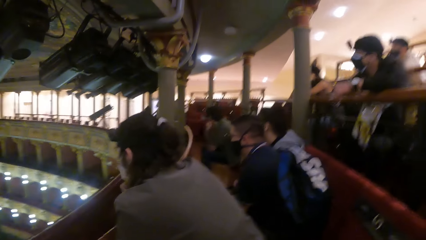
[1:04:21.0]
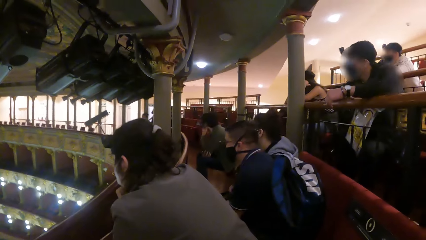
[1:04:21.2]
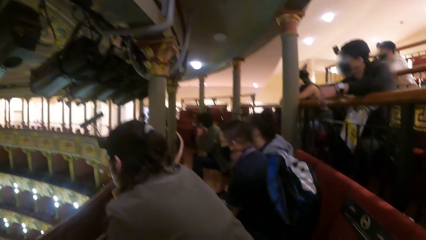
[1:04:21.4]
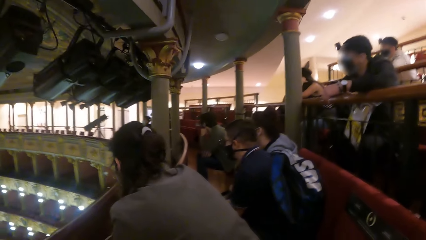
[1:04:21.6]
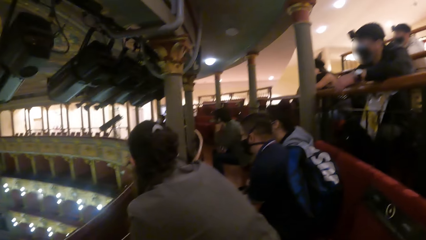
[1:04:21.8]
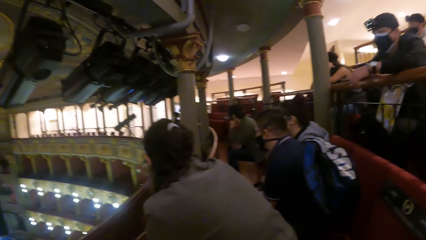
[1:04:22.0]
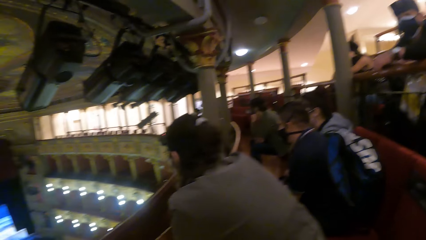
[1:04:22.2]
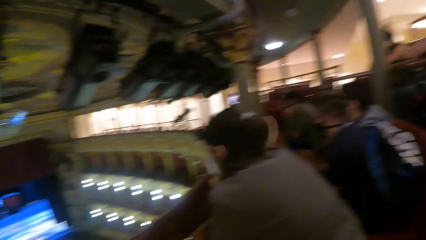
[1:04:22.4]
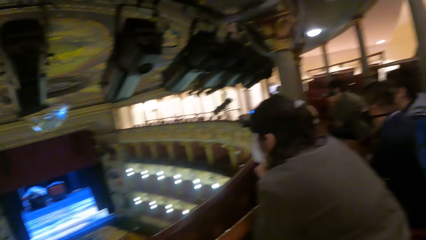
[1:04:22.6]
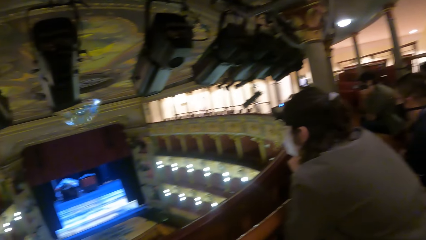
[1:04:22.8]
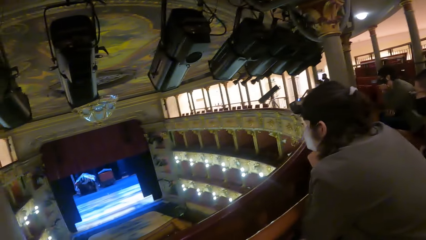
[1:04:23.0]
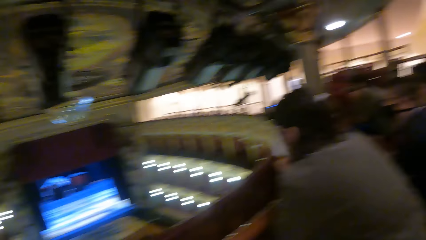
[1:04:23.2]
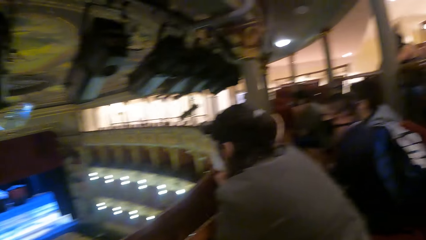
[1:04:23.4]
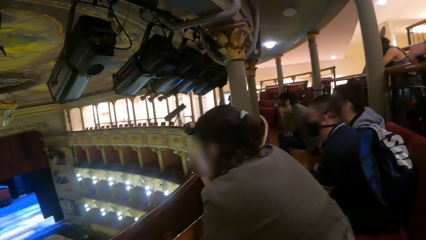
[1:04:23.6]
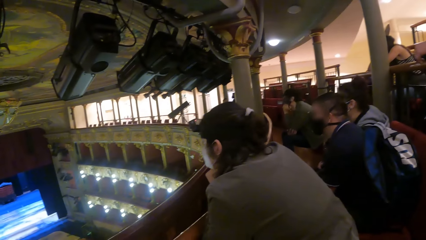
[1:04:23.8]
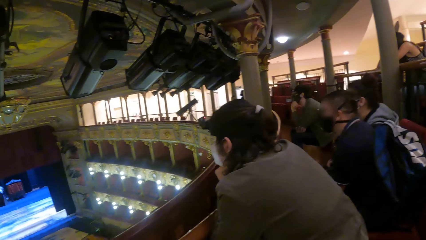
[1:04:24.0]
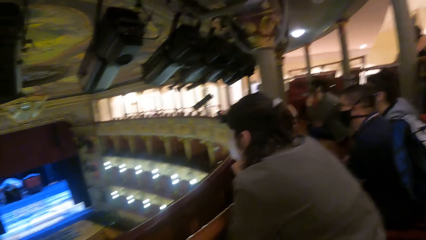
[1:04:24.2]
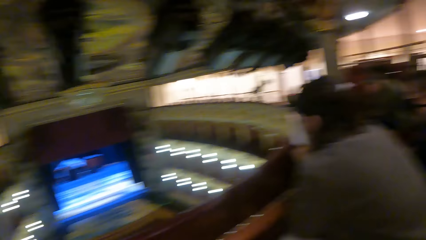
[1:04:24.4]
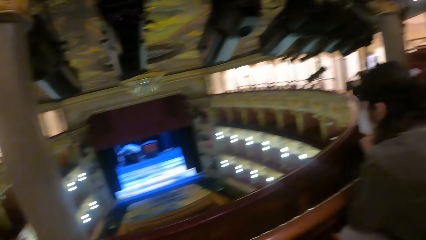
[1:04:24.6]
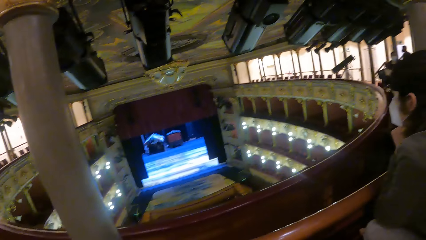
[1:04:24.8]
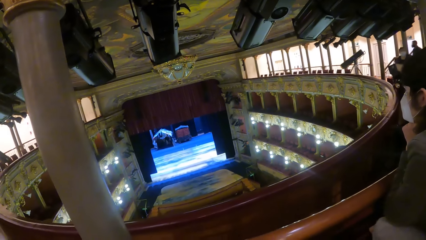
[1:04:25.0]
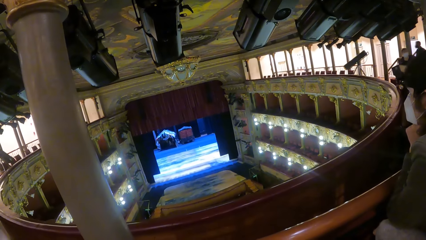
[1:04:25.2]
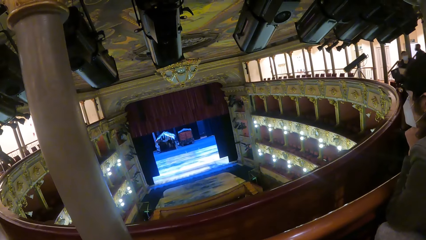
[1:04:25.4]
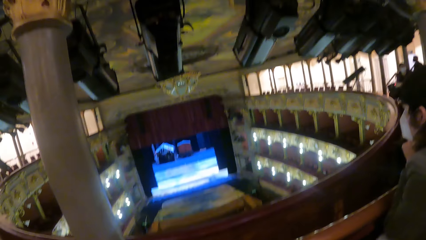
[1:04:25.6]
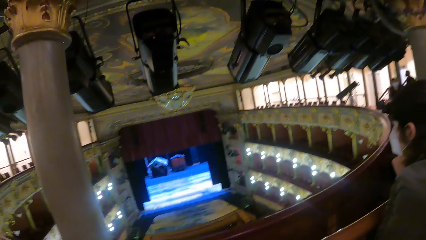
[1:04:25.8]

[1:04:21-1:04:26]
The camera wearer looks around.

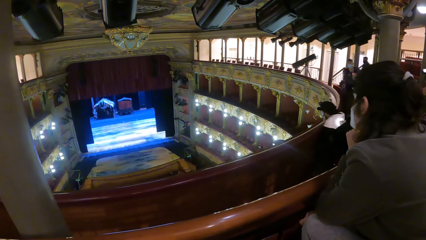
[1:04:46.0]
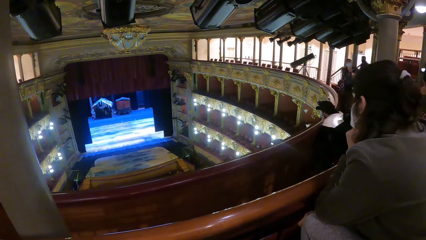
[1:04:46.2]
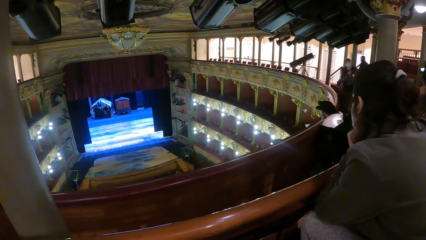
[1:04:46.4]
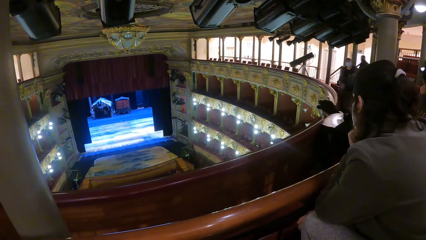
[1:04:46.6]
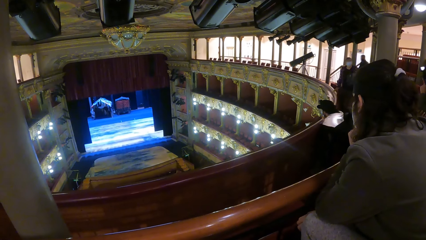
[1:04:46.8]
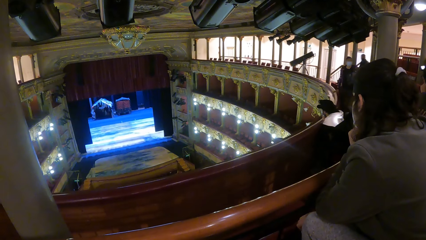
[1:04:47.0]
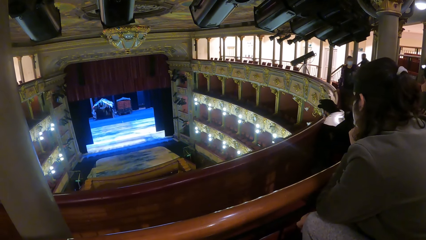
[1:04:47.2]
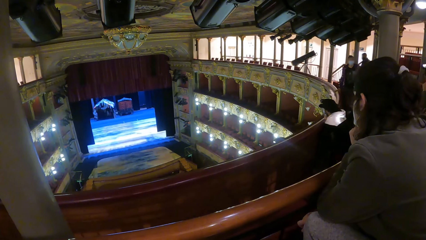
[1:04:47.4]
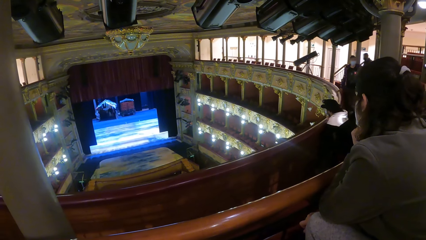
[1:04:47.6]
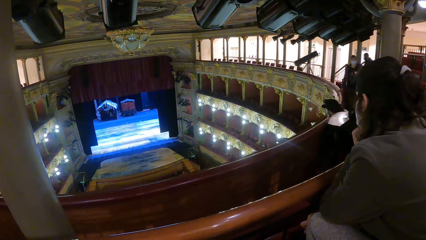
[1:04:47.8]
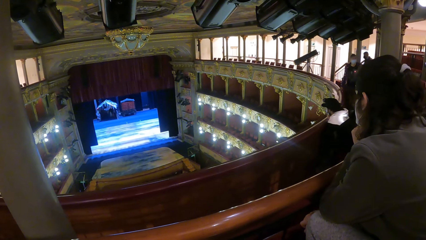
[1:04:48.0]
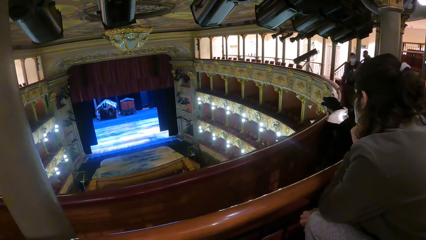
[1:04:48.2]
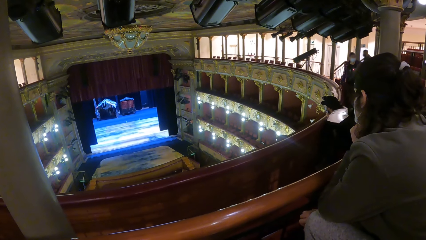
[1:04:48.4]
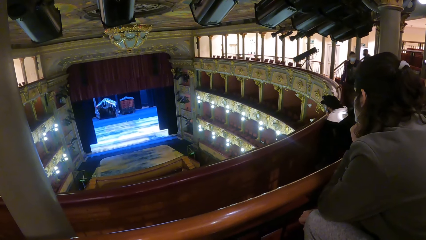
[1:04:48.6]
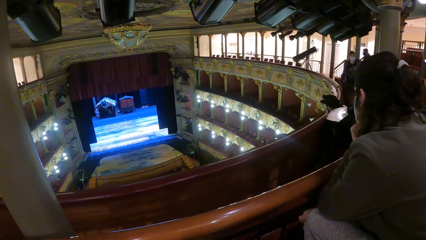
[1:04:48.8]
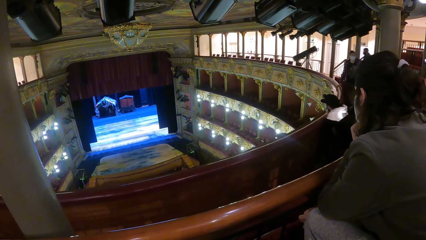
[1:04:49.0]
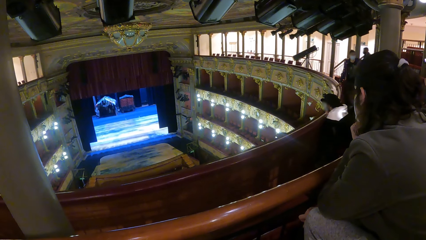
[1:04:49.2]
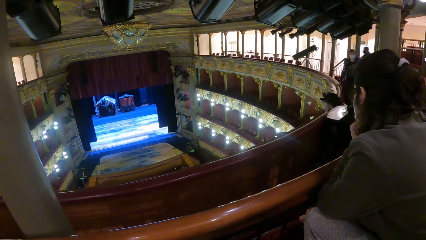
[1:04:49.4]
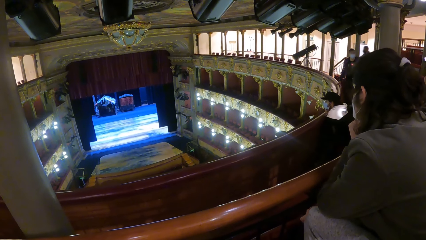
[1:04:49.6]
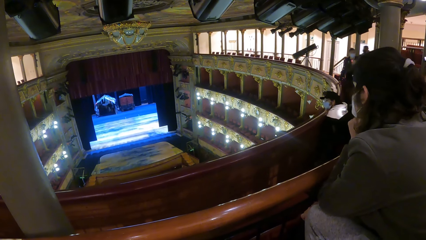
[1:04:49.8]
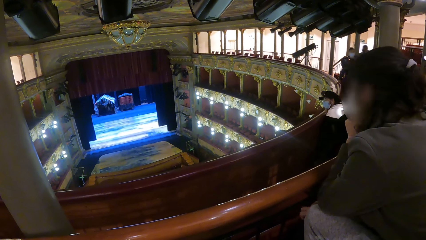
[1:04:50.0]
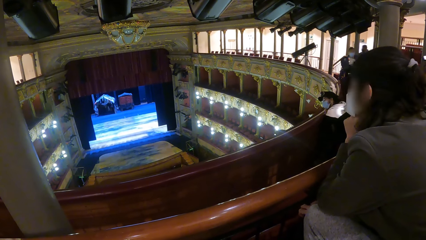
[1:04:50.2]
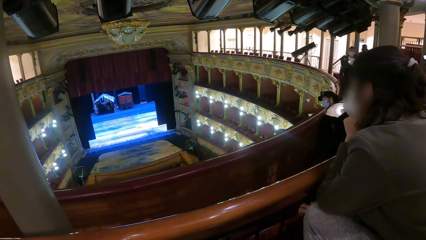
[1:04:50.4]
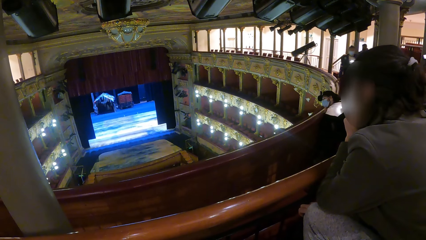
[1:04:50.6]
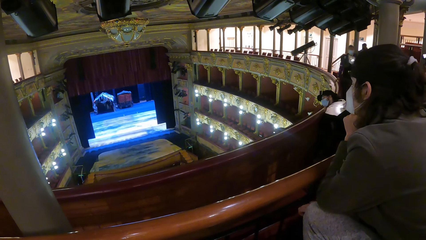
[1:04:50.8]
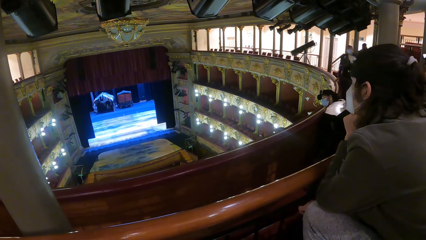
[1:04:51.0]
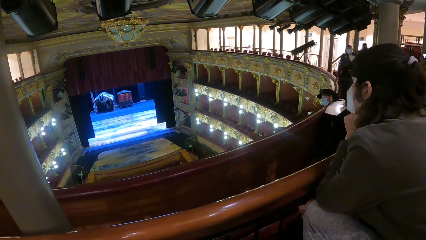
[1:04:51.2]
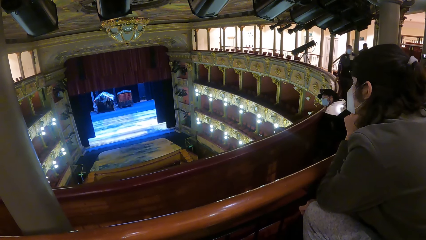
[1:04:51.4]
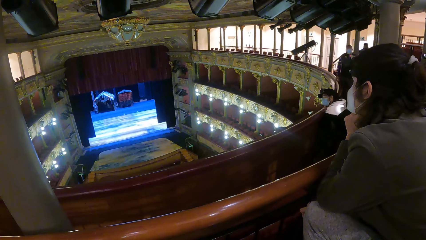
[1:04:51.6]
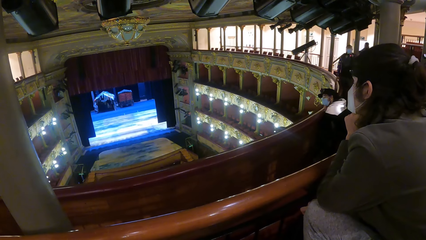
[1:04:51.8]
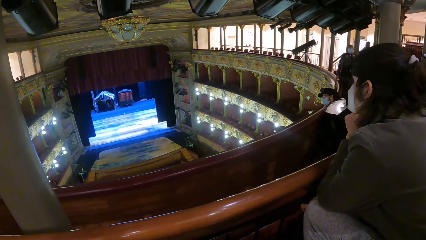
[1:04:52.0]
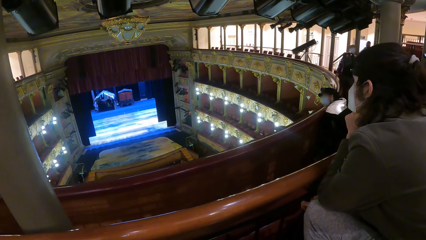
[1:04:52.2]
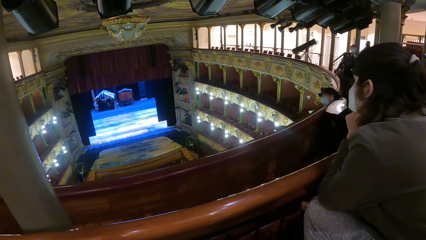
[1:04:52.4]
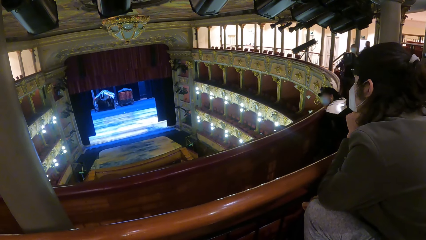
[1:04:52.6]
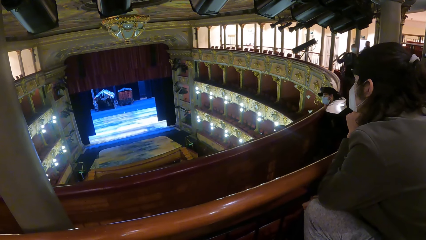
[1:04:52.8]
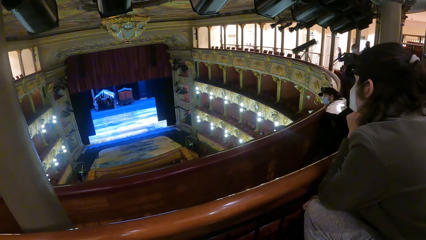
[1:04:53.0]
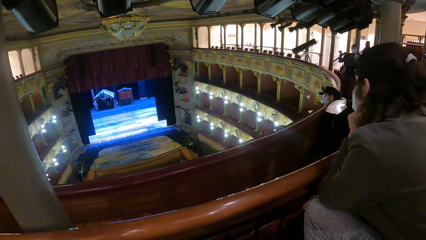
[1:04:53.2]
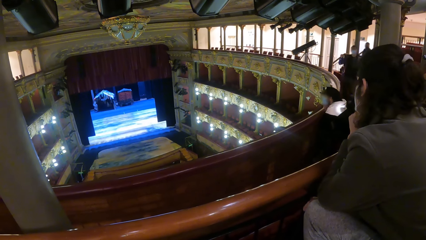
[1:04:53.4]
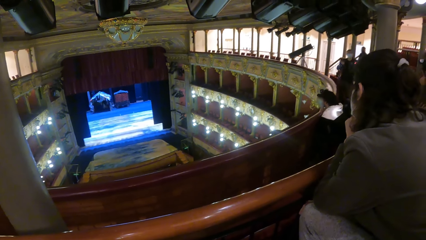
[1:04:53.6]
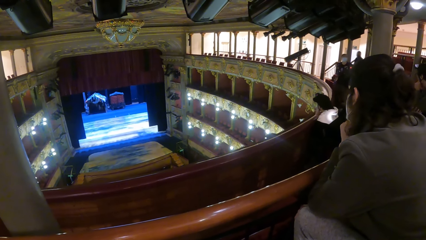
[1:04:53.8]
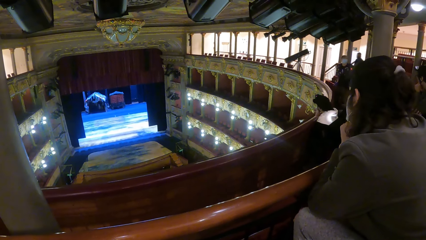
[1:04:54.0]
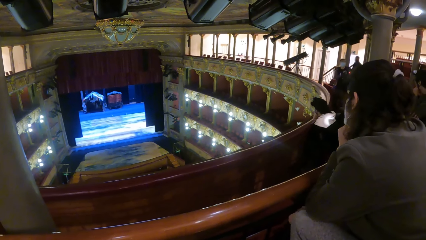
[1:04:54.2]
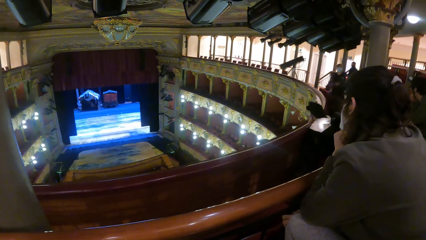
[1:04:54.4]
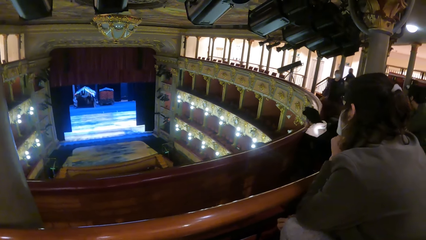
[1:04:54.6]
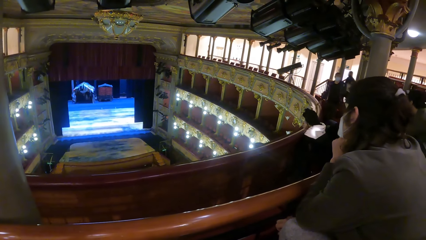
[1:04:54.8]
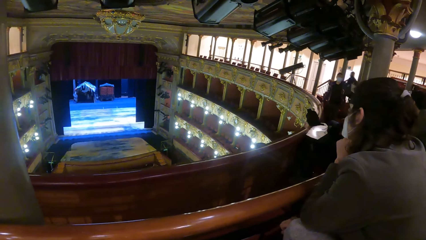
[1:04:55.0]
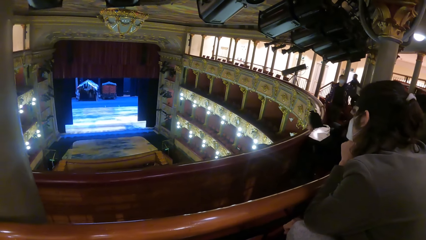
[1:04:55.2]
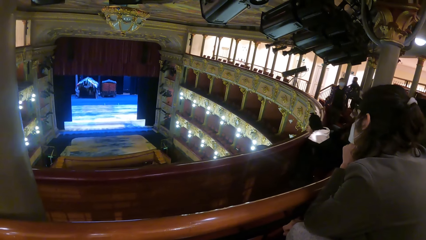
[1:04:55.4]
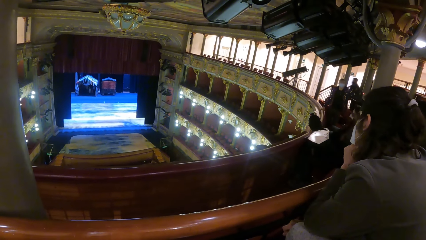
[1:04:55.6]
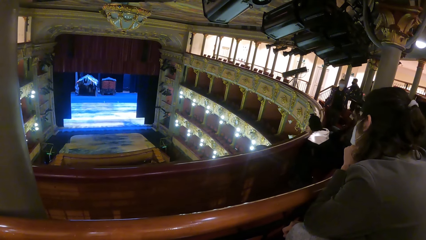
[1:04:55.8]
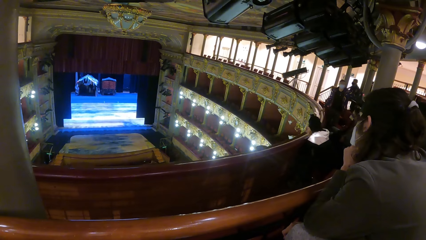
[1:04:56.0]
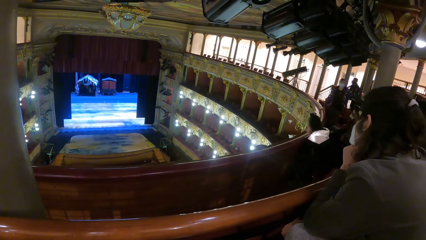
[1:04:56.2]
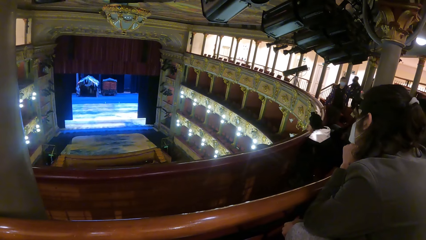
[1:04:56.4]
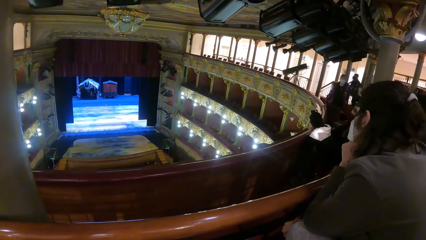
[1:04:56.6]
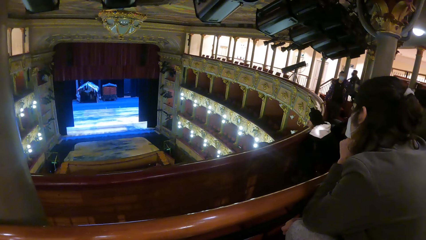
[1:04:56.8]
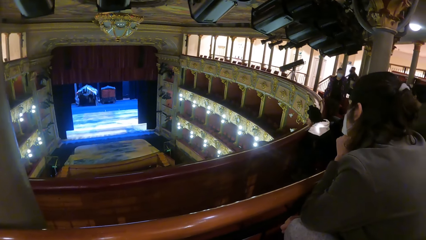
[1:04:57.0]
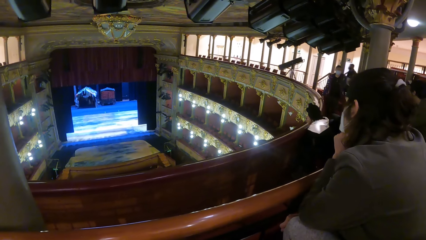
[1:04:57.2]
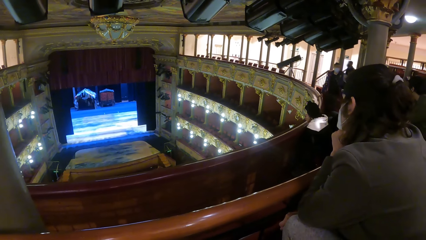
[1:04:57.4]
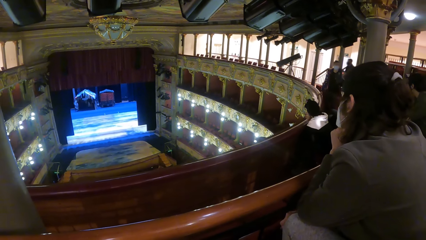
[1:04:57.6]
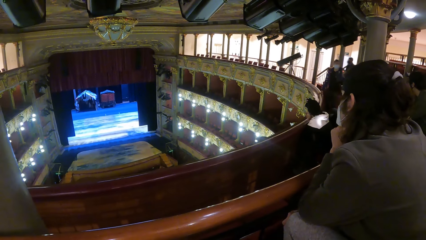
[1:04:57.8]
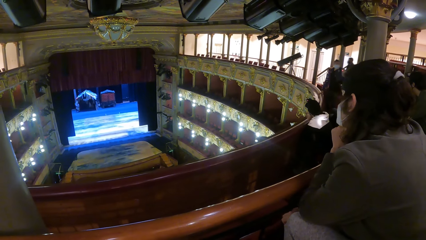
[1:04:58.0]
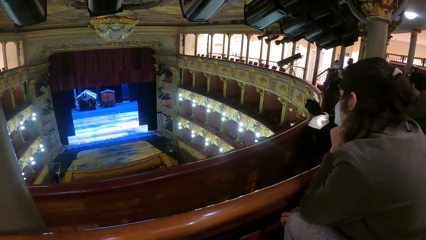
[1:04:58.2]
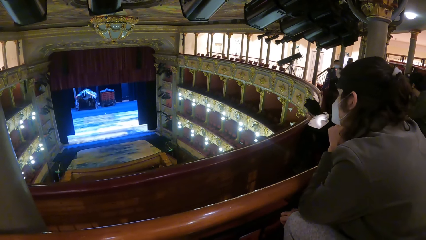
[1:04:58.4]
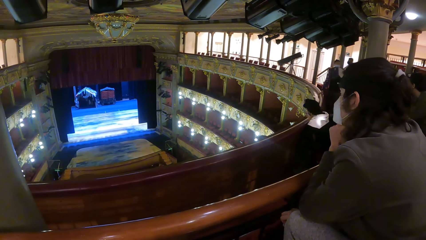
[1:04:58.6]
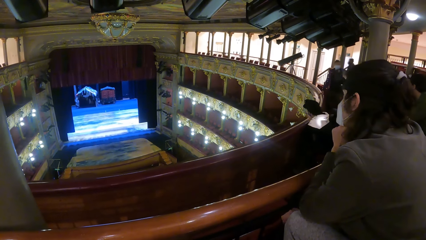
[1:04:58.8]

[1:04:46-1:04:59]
A man holds the barrier. The man lifts a hand.
